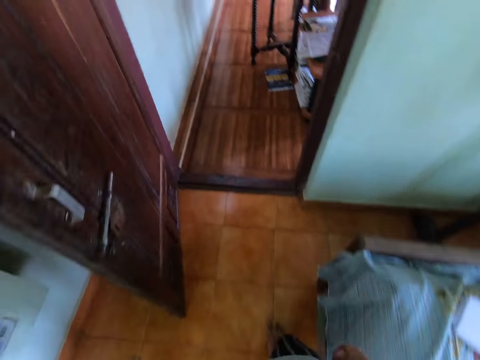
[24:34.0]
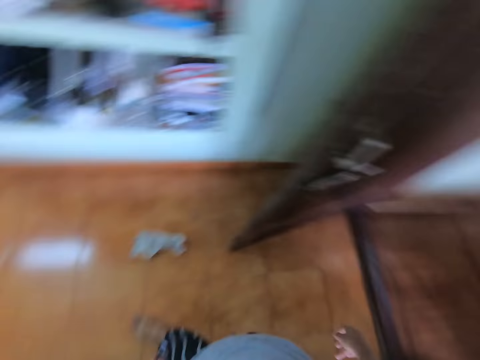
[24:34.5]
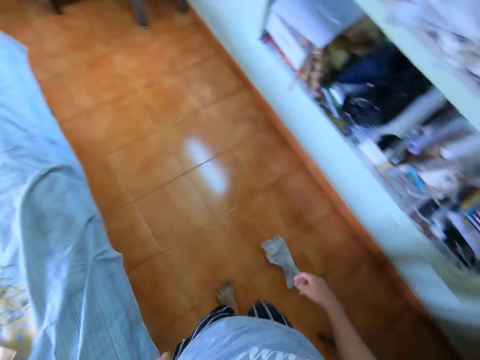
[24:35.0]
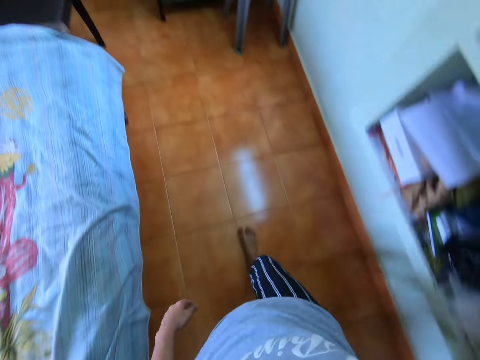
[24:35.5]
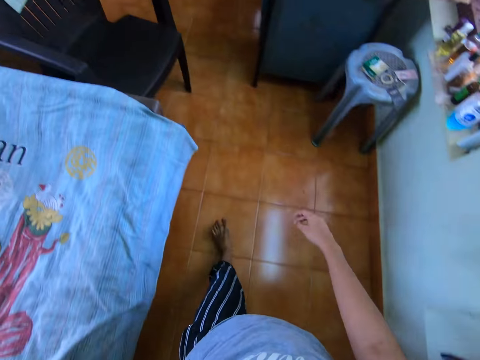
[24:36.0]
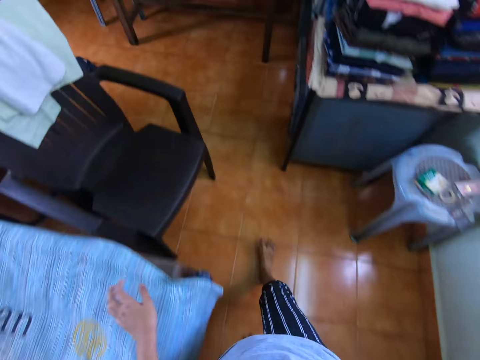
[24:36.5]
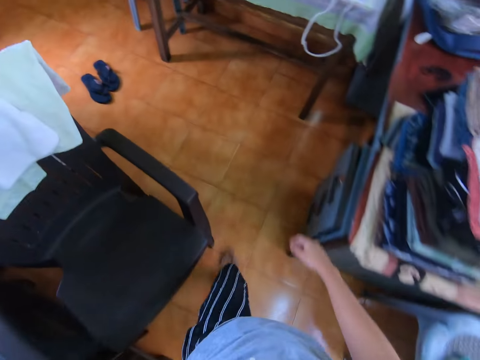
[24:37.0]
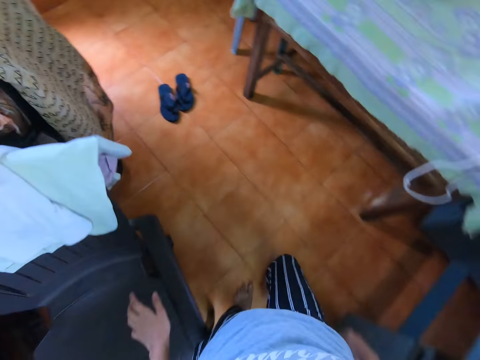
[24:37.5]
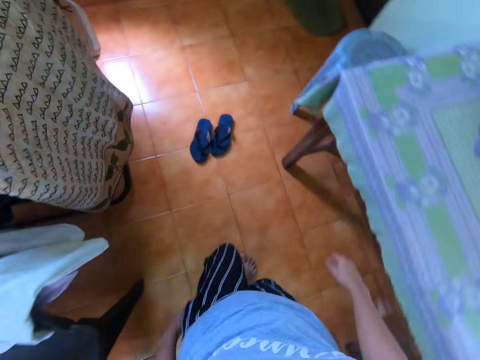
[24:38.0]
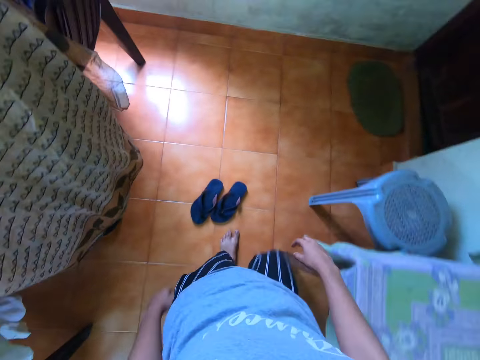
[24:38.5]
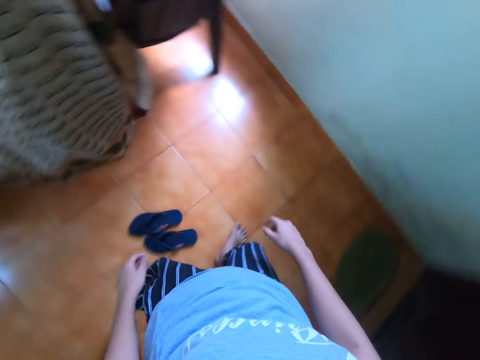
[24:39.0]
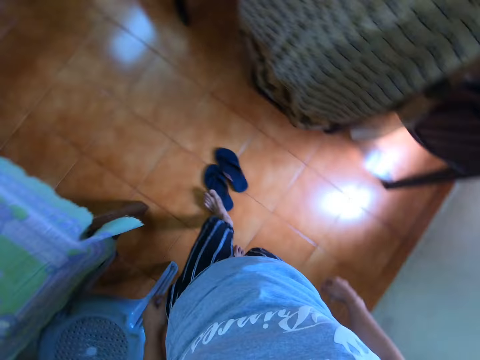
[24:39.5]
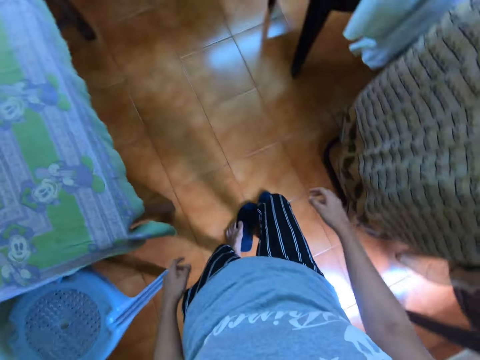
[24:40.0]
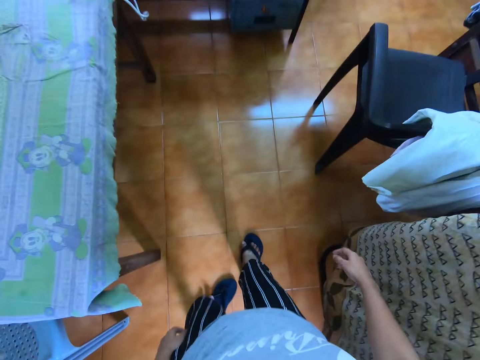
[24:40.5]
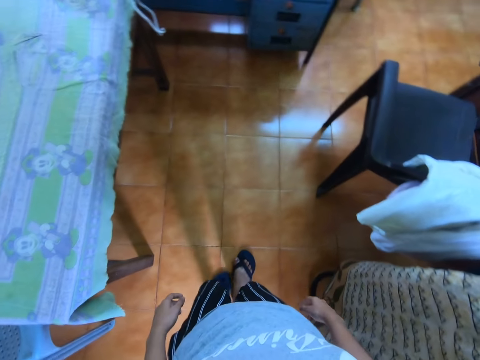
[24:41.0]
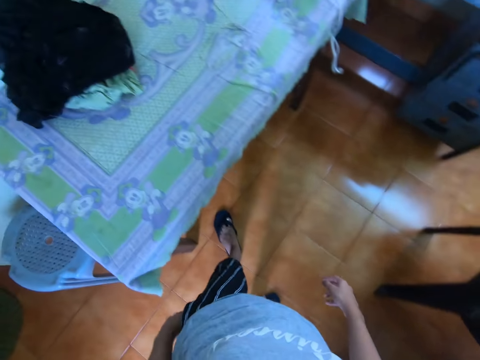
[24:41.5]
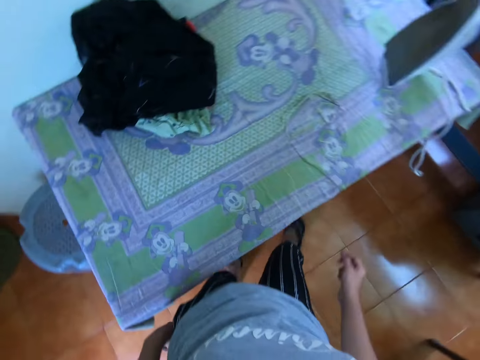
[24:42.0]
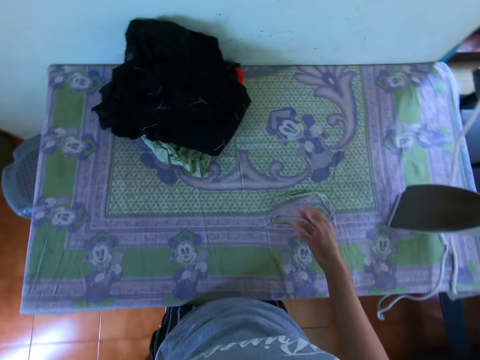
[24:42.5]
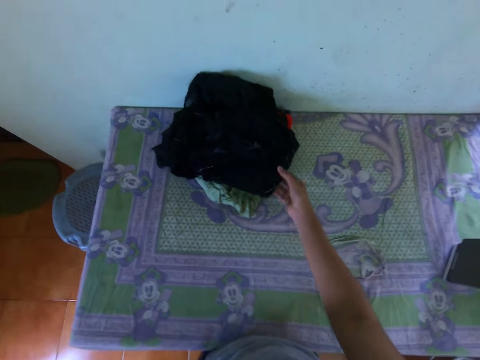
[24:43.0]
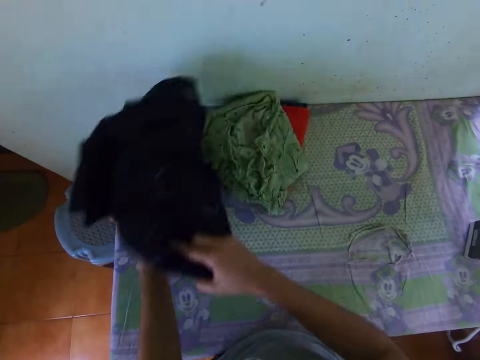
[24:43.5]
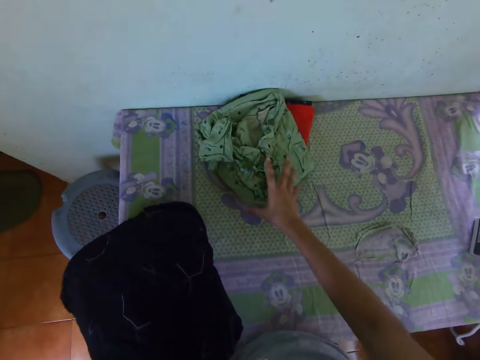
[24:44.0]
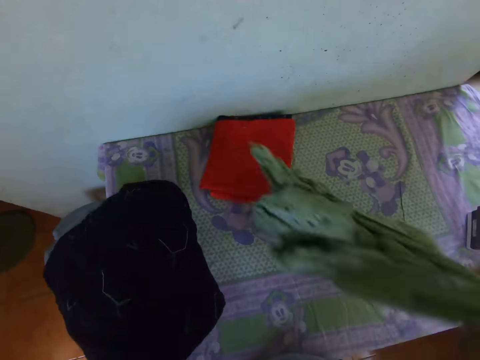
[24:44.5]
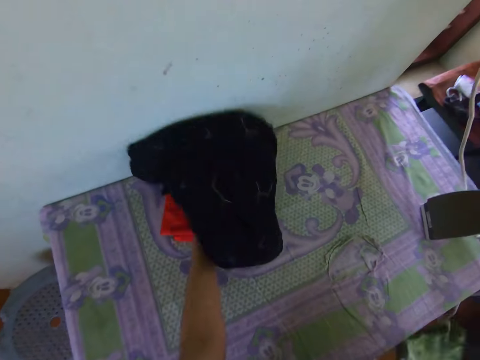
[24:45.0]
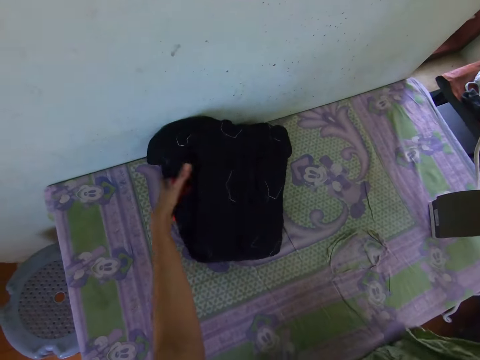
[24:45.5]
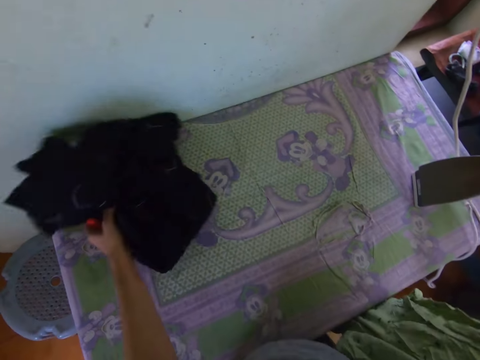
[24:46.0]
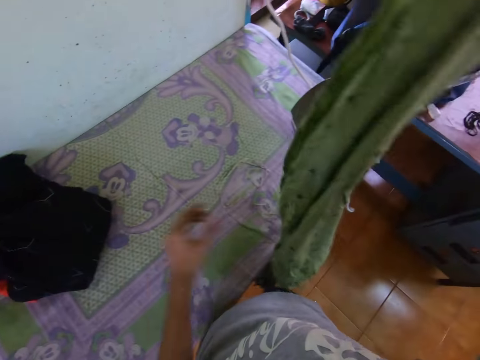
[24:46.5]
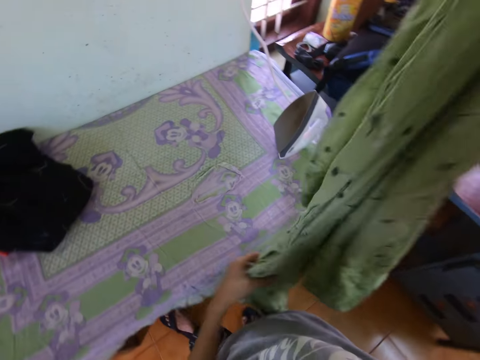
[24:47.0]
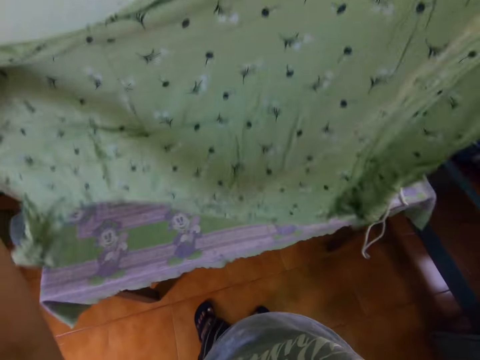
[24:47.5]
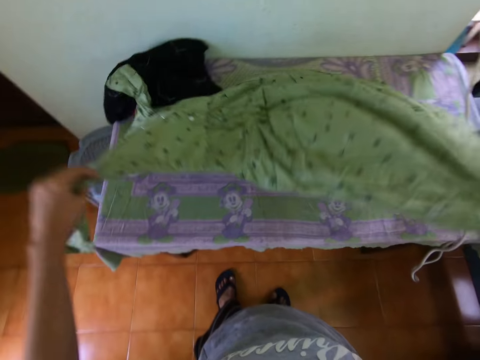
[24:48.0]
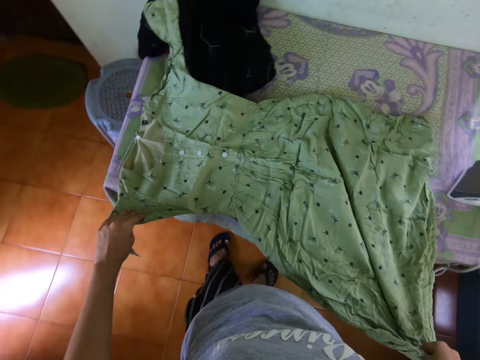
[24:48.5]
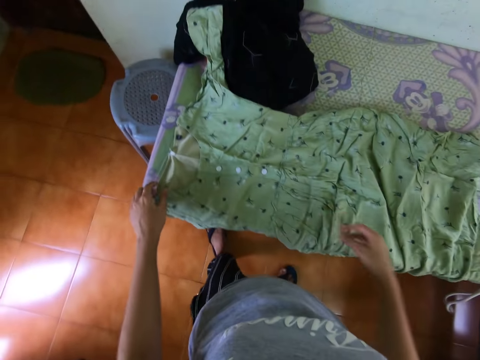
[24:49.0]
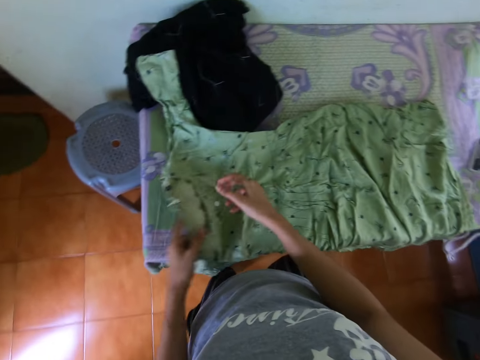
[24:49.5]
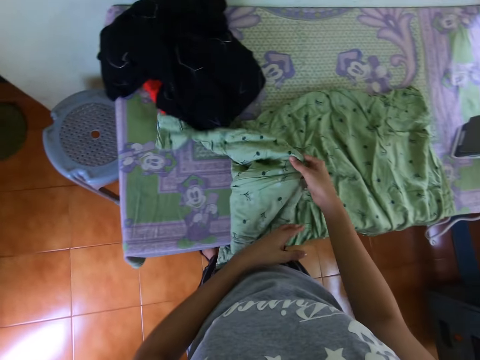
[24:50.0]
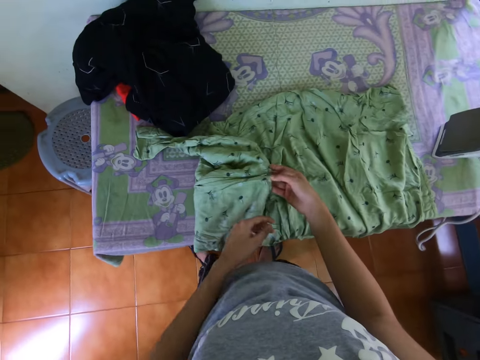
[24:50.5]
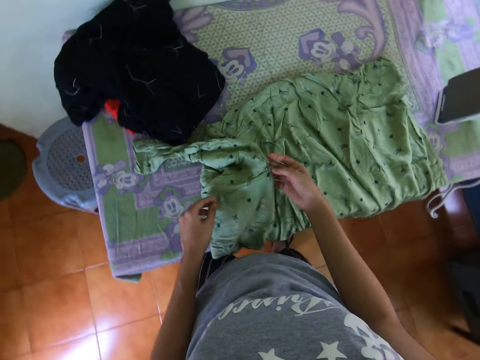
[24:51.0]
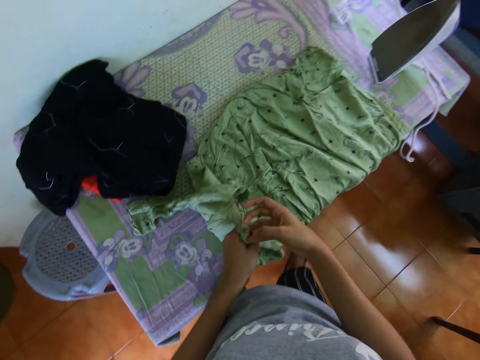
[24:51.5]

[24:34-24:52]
The camera wearer turns back in a room. They walk around the room. They wear sandals. They walk around the room. They pick up a cloth. They hold the cloth. They pass the cloth to the left hand. They pick up the piece of cloth. They drop the cloth. They hold the cloth. They unfold the piece of cloth. They put the piece of cloth on a table. They hold the cloth.

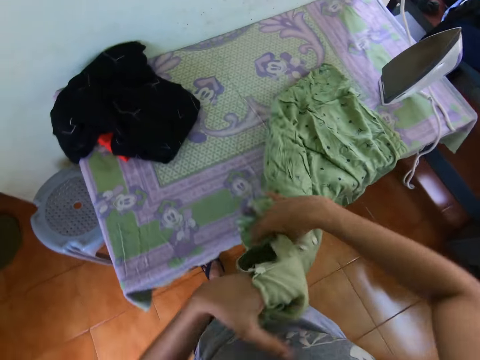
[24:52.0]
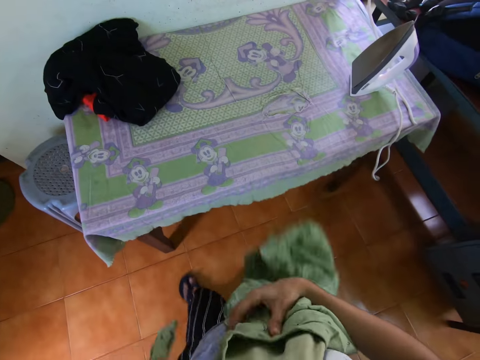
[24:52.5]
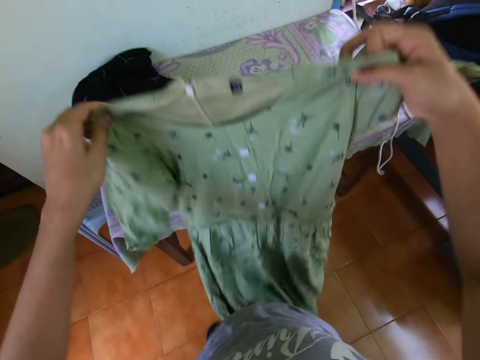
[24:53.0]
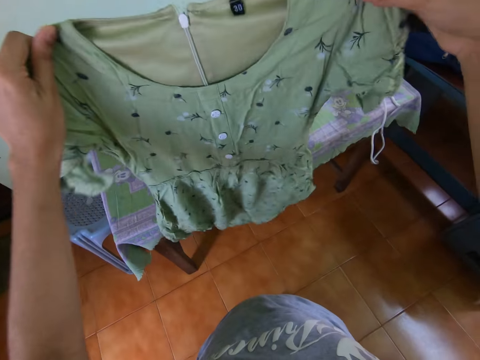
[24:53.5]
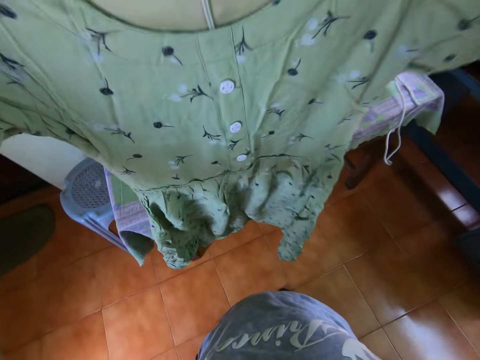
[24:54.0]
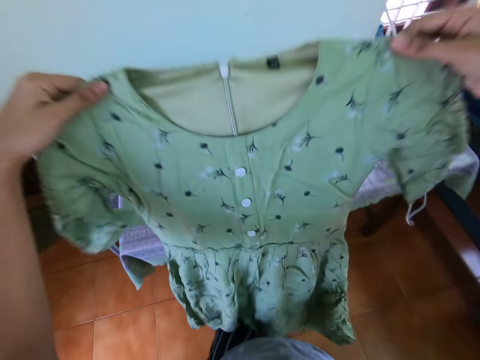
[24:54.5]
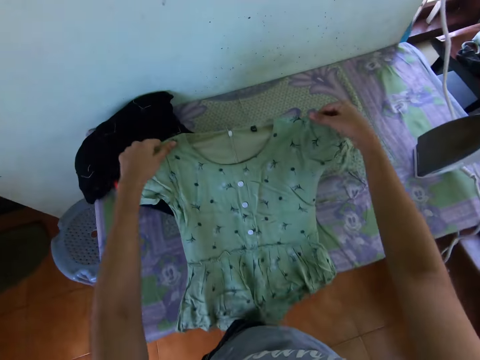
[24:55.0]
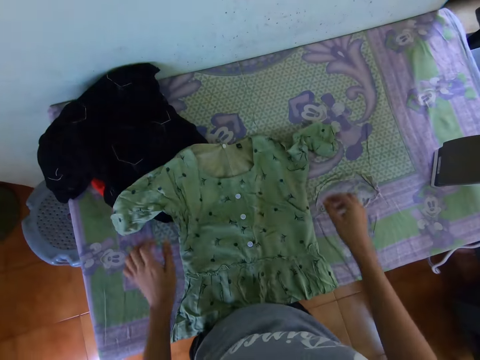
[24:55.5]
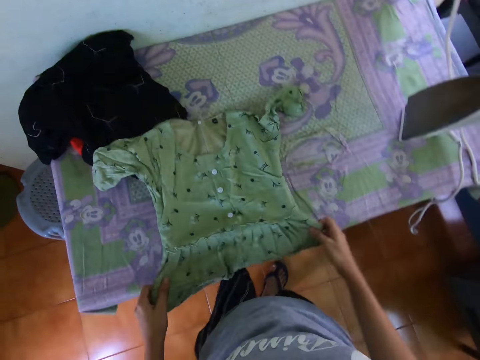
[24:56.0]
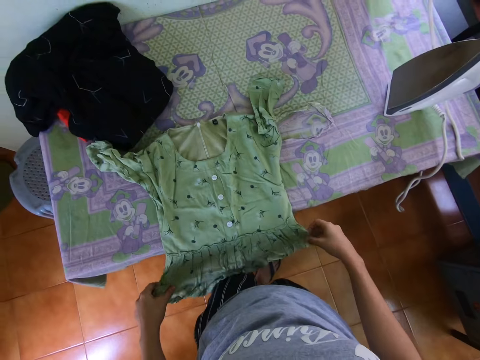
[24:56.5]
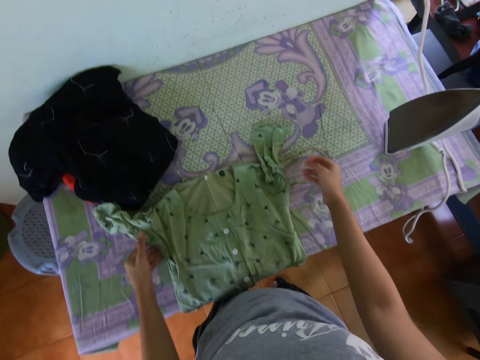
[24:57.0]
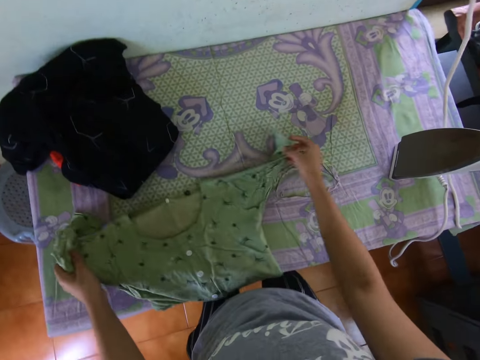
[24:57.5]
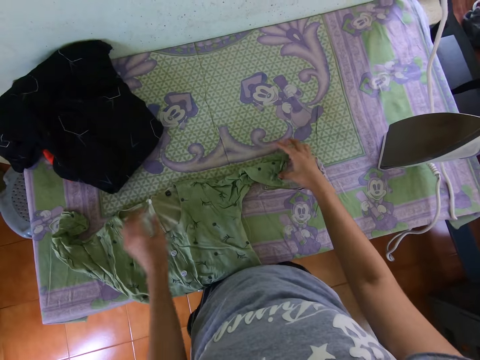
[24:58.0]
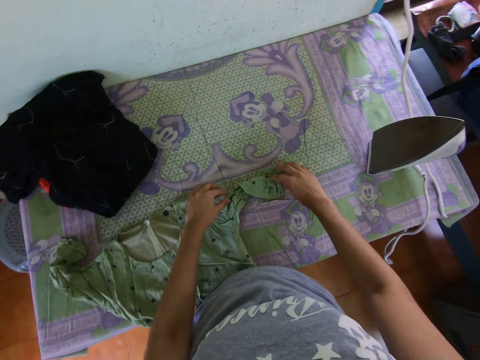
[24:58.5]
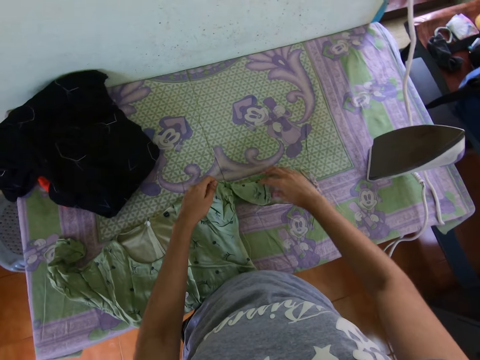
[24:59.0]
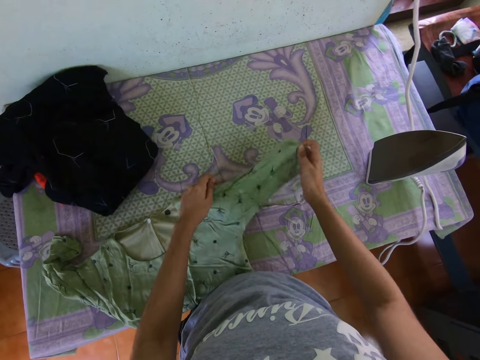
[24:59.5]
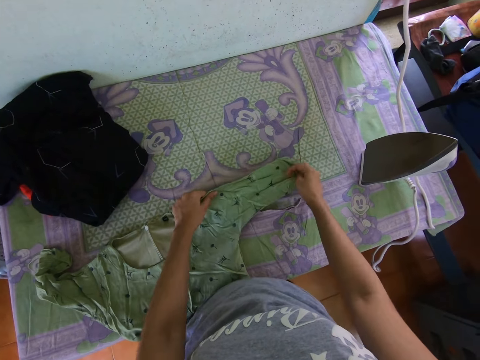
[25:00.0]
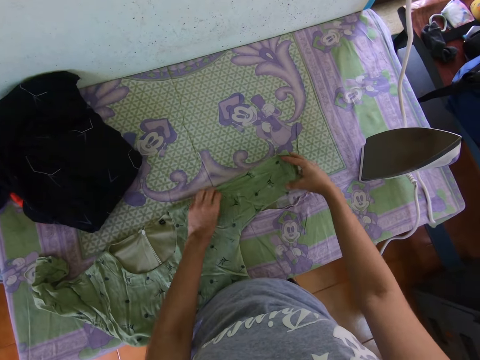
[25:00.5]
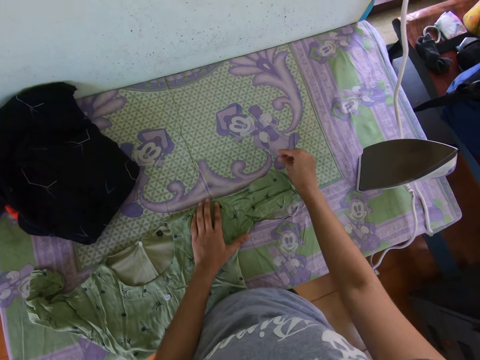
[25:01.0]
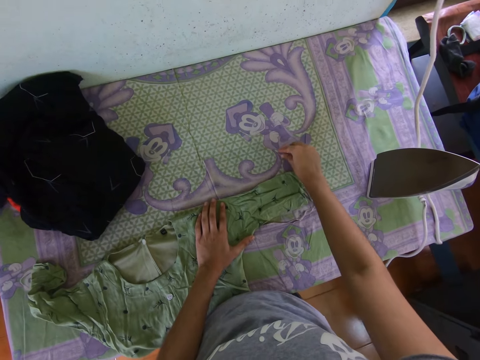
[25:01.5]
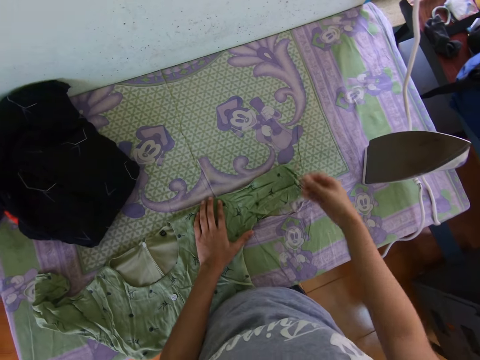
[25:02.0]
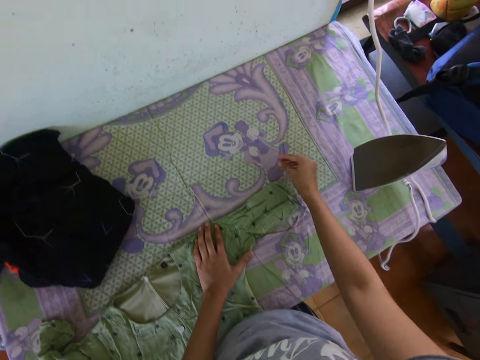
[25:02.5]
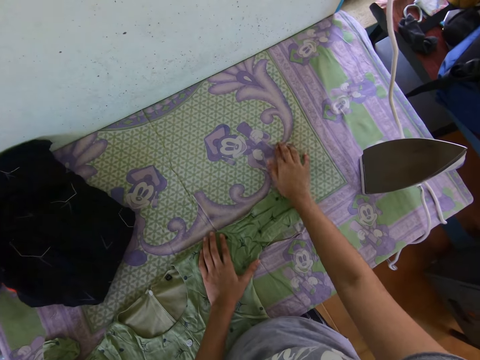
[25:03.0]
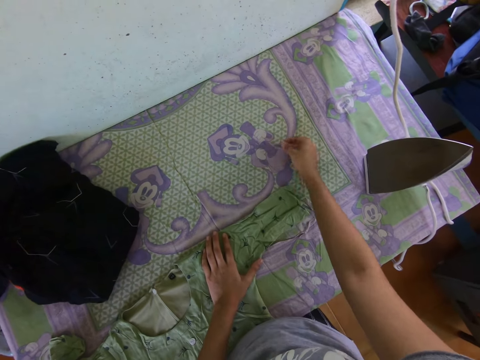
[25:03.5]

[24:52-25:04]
The camera wearer lifts up a piece of cloth. They drop the cloth on a table. They hold the cloth. They spread the cloth on the table. They unfold the piece of cloth. They remove dirt from the table.
